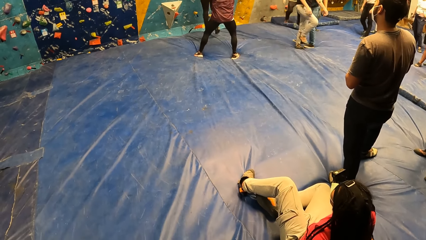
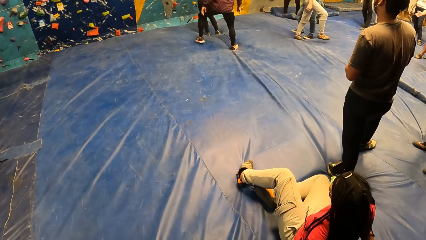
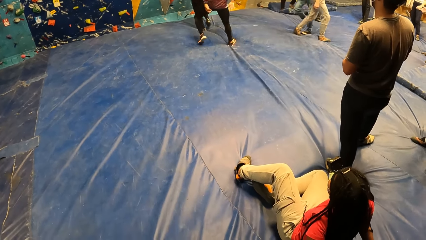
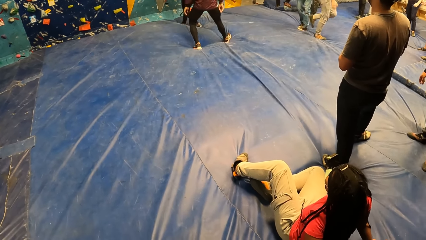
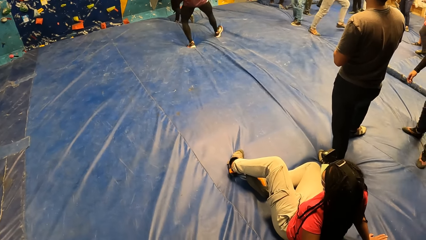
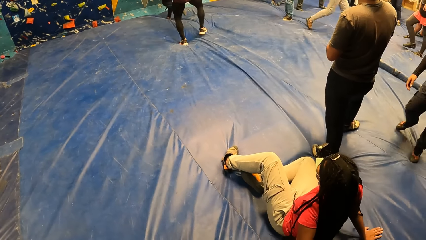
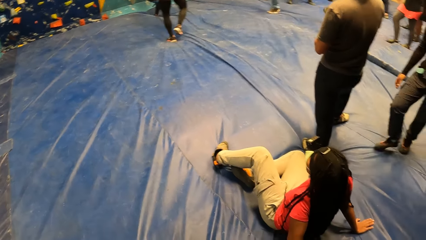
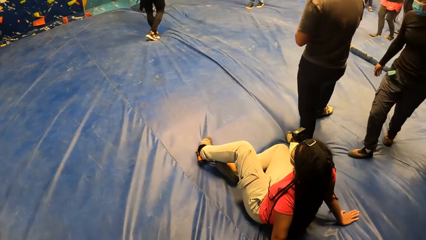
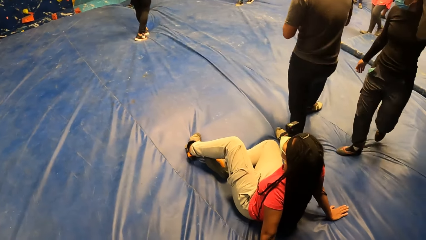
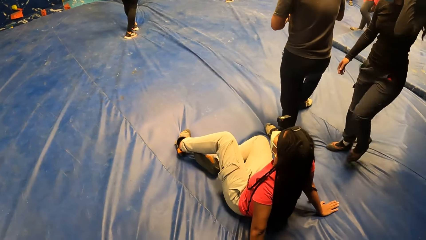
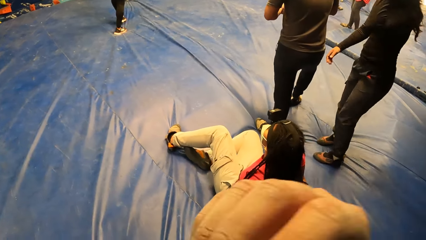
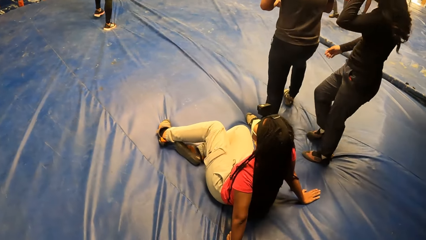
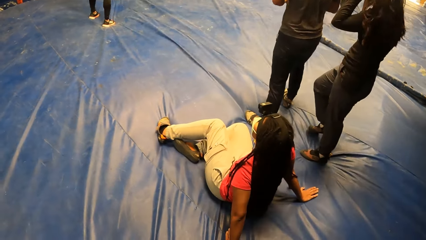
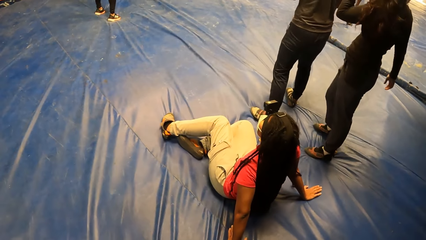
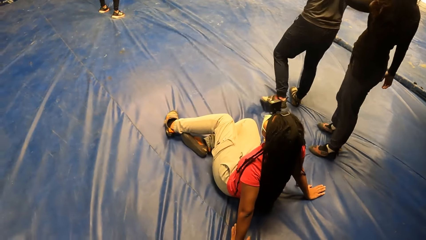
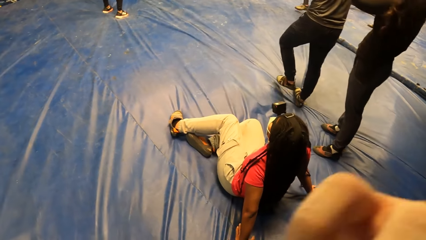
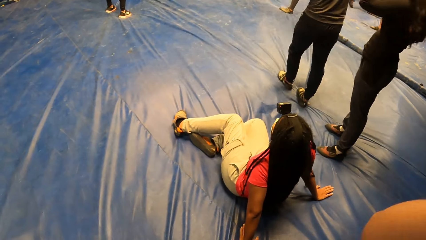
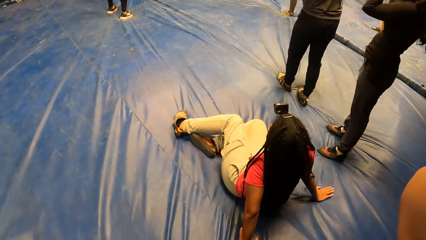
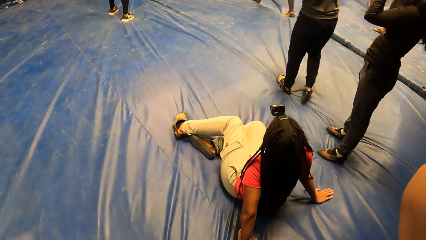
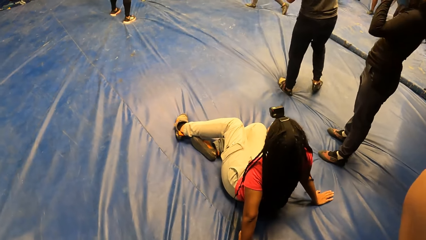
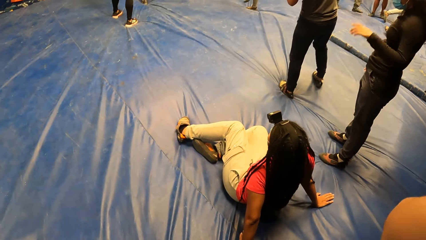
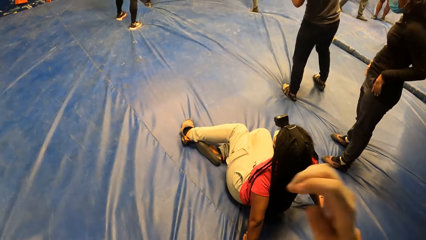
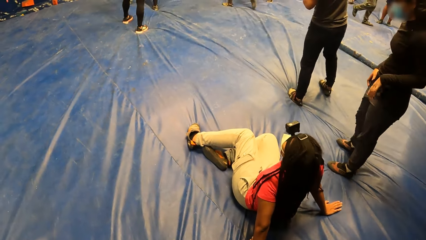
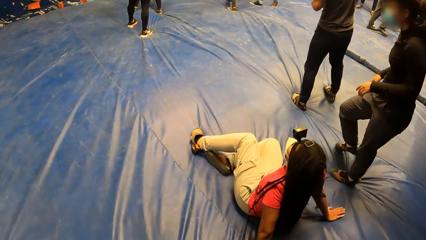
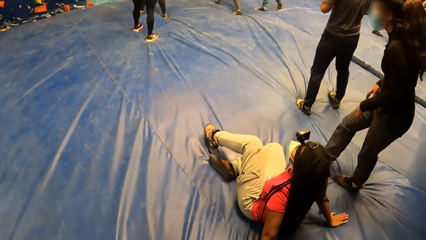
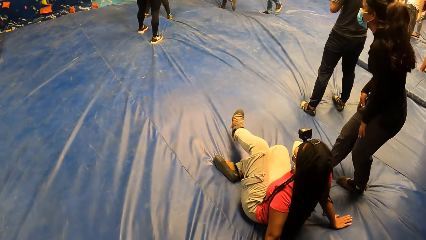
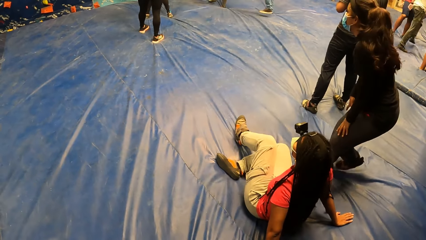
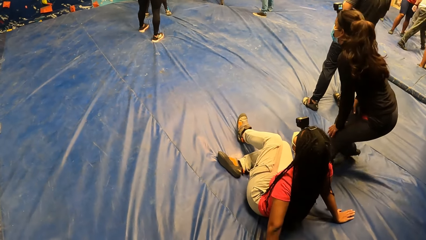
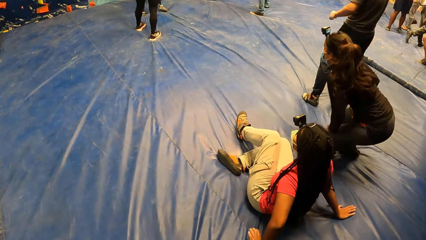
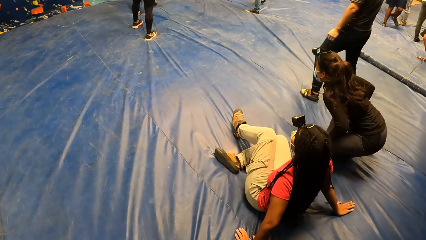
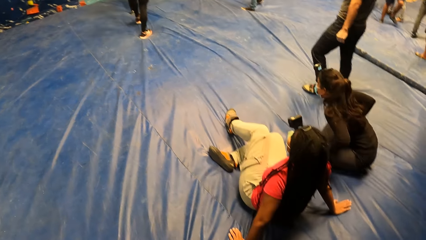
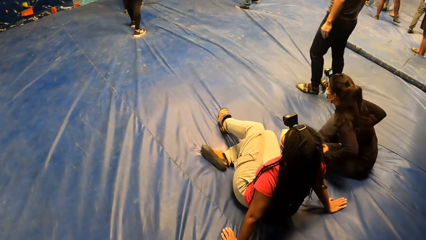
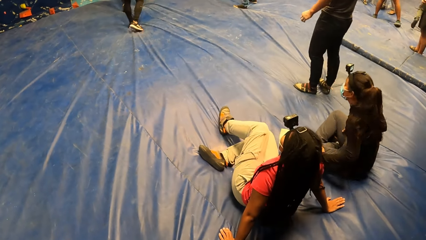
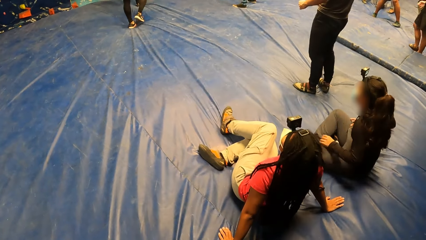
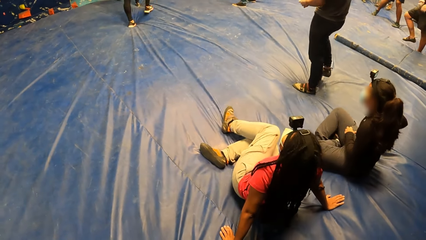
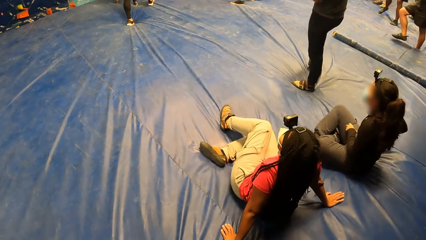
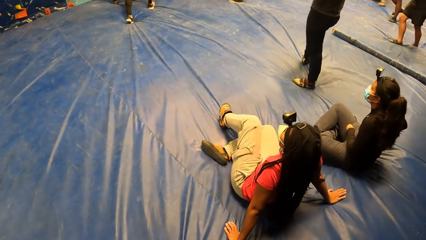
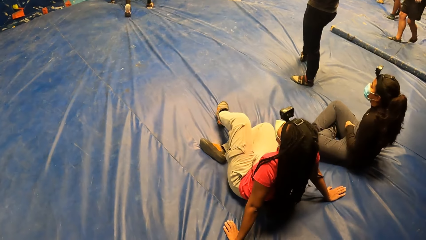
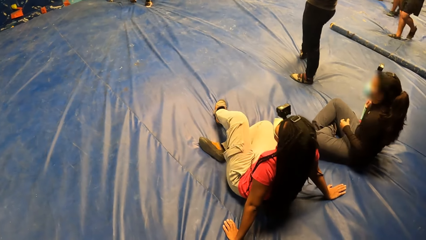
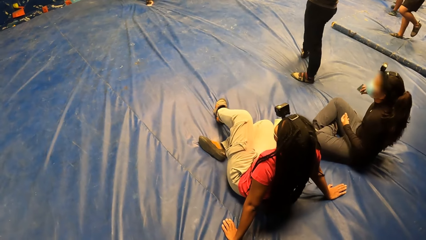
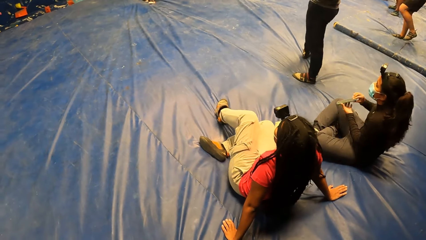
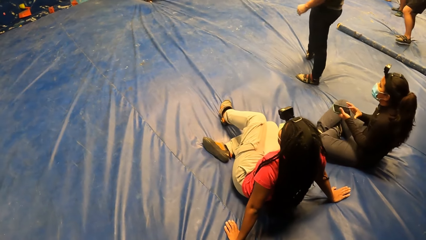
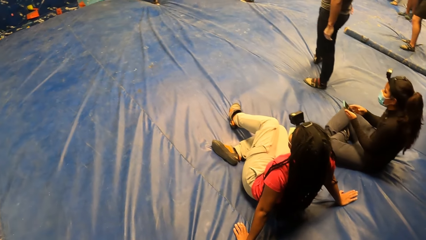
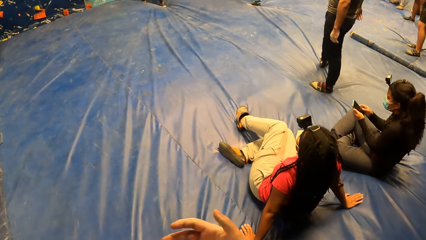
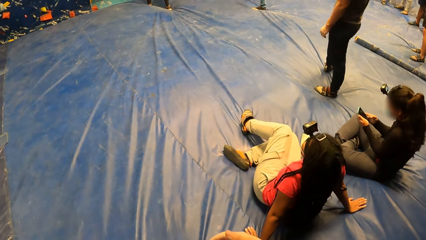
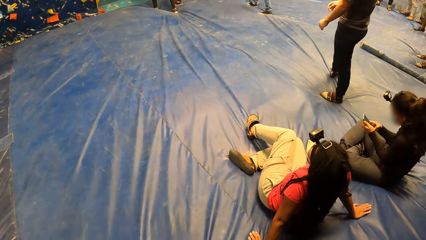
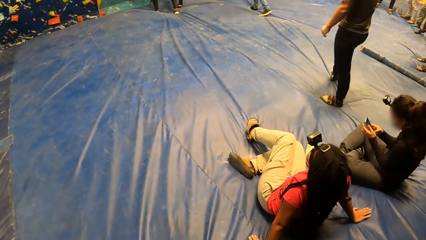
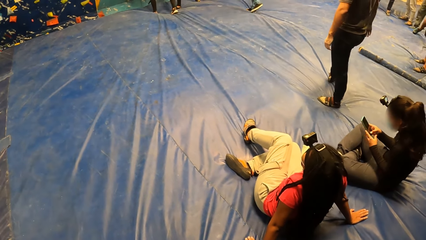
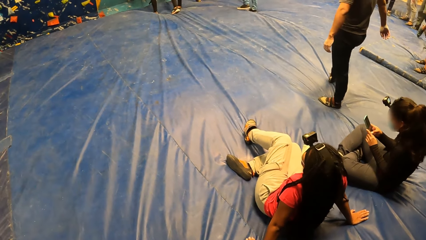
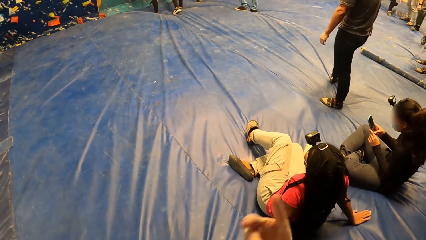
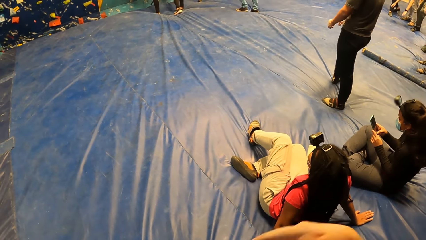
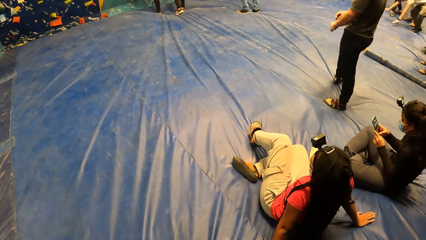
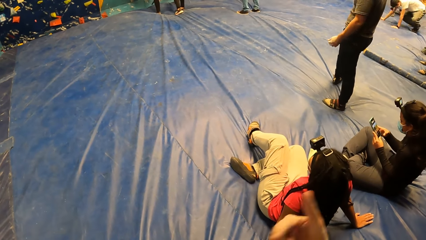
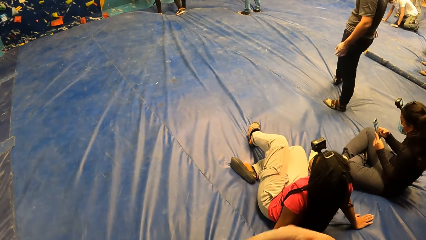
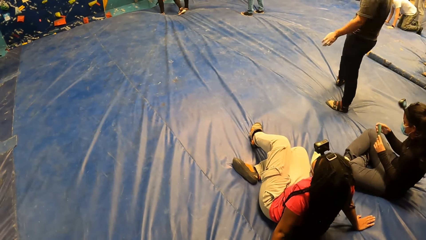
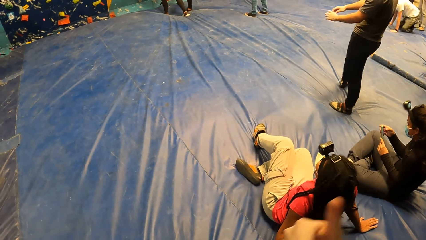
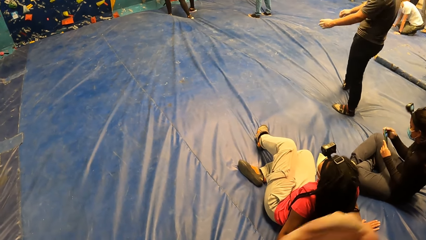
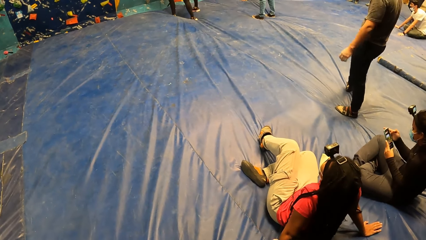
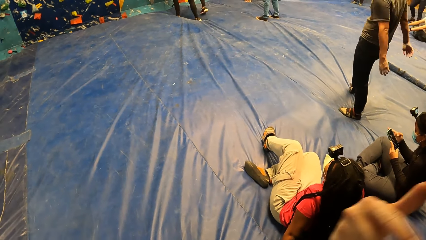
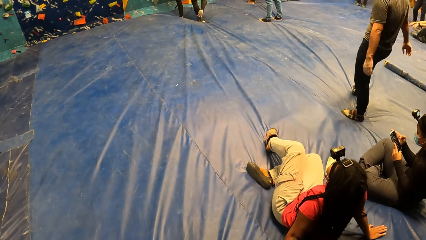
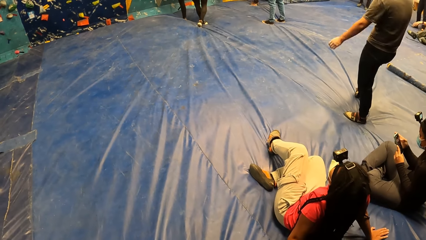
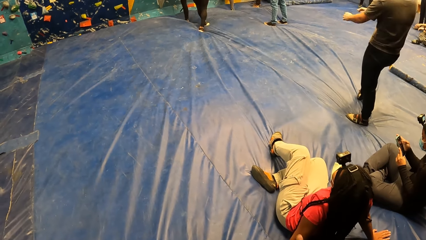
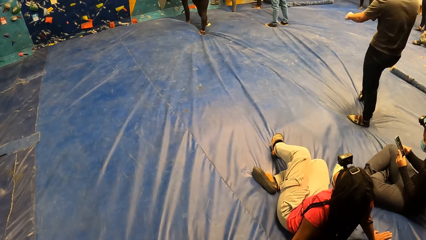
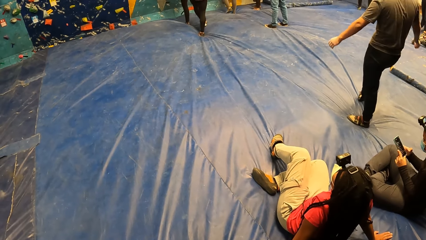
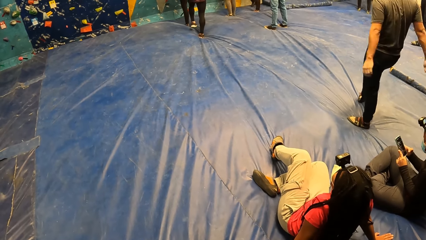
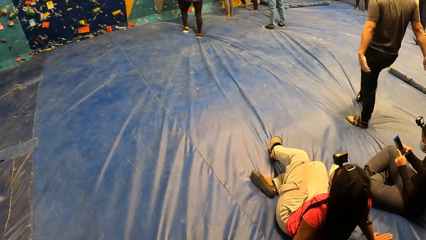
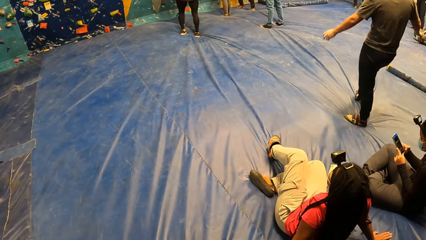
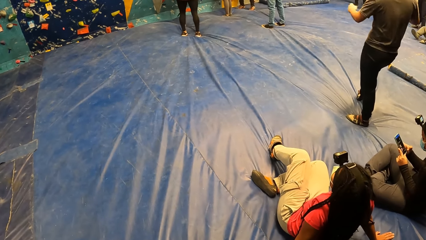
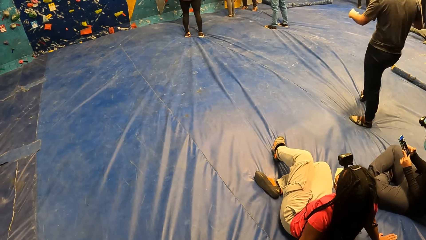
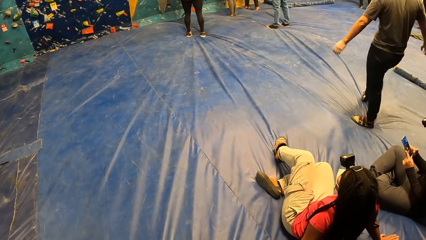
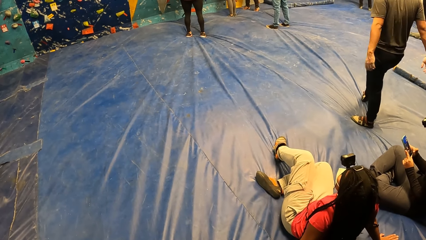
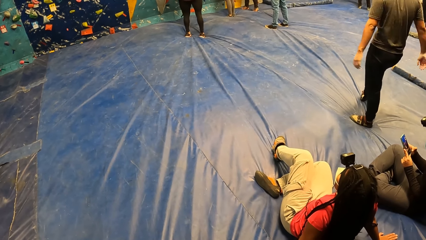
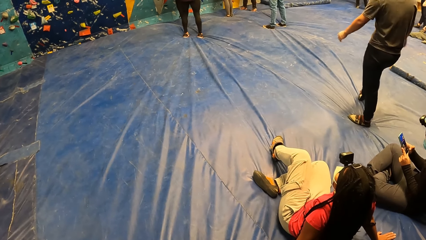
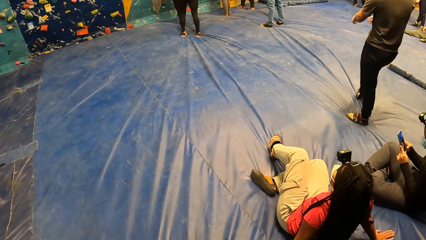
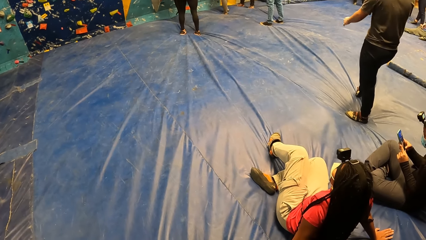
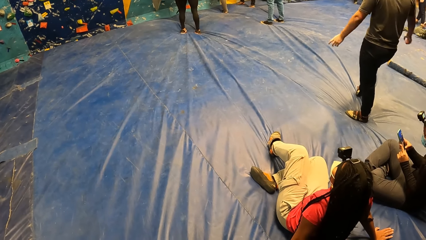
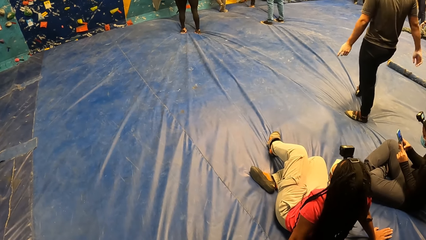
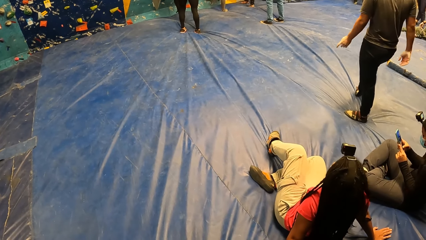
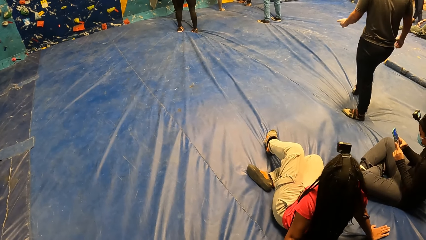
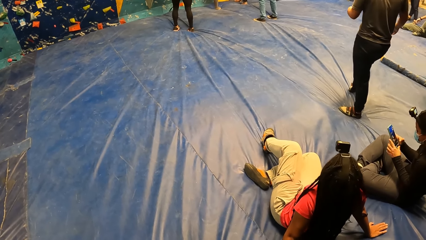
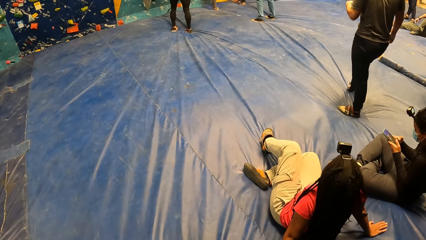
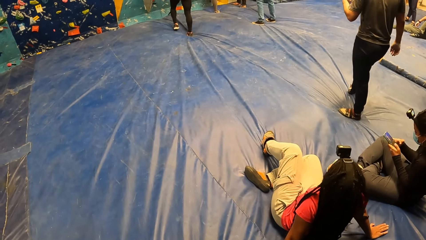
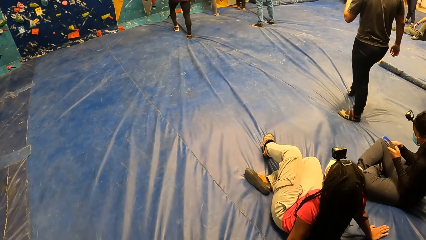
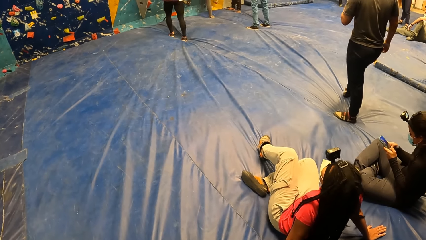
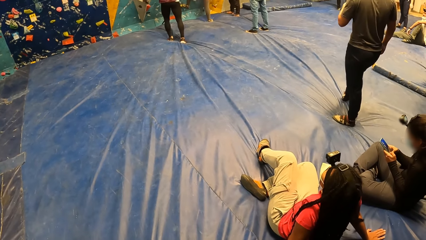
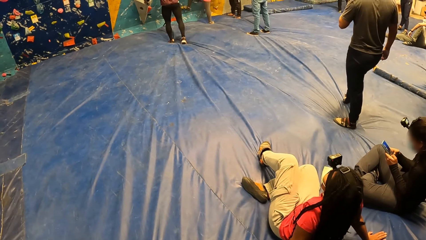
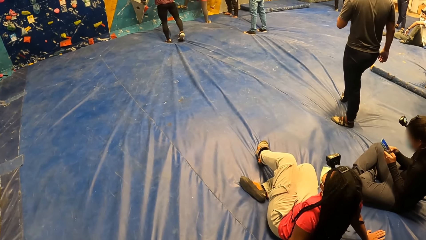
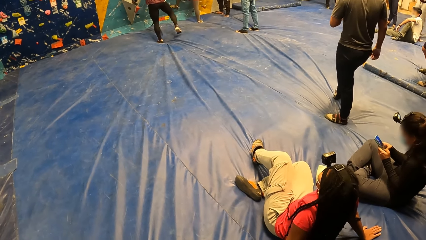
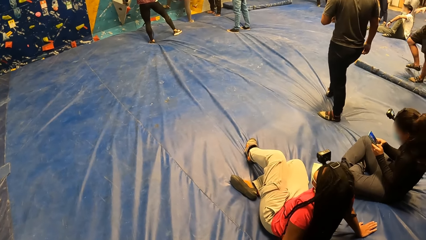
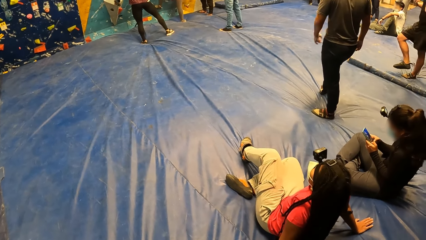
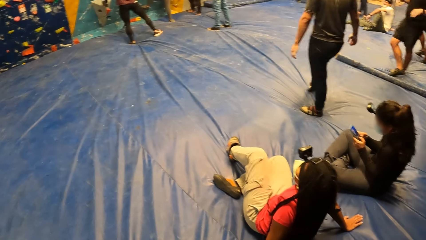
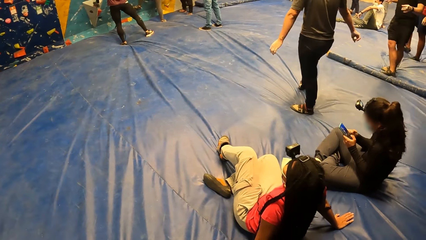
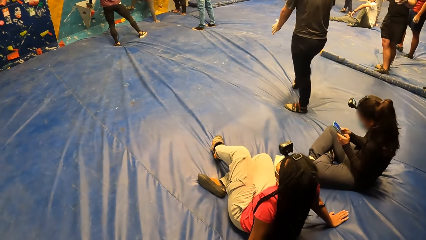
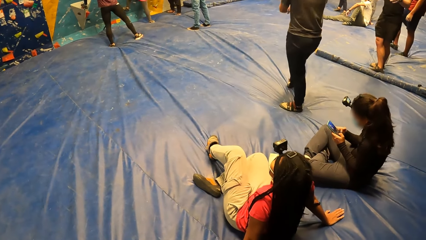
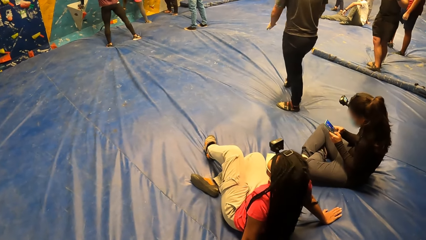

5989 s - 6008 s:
The camera wearer touches her face with her right hand. She raises a hand. A woman sits on the floor. The woman brings a phone from her pocket with her right hand. The camera wearer holds the phone with both hands. She raises her right hand. The woman operates the phone with both hands. The camera wearer shakes a hand.
